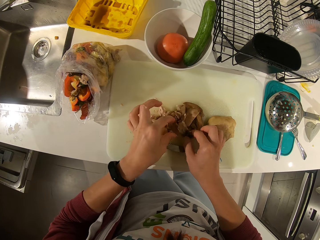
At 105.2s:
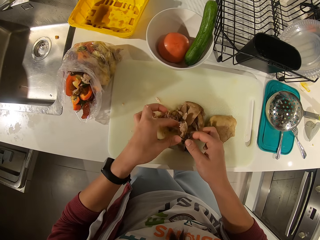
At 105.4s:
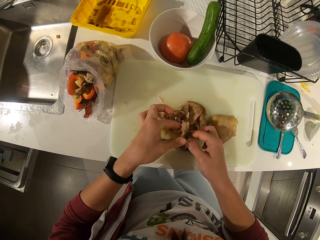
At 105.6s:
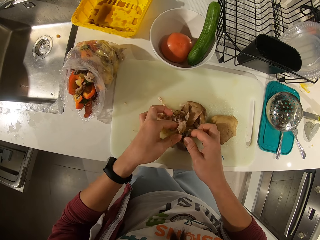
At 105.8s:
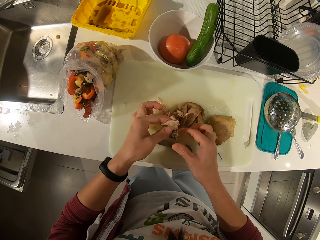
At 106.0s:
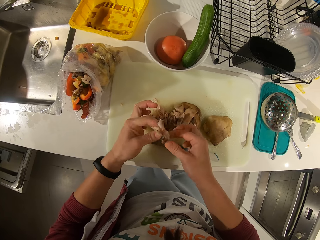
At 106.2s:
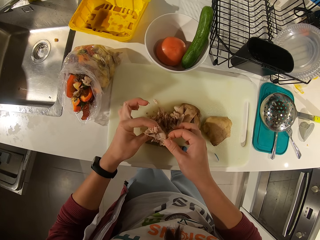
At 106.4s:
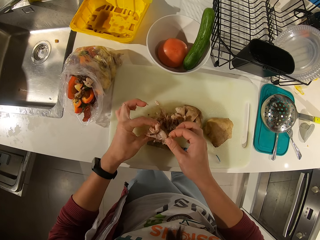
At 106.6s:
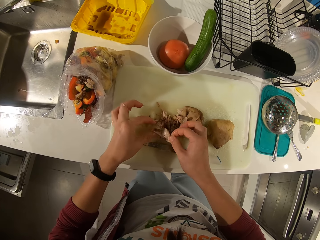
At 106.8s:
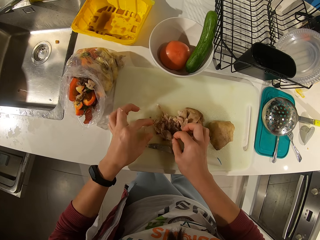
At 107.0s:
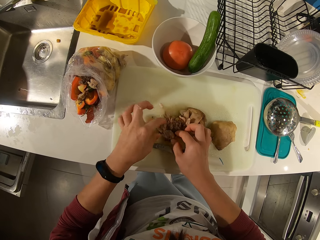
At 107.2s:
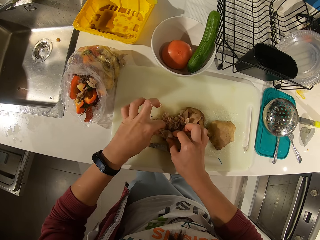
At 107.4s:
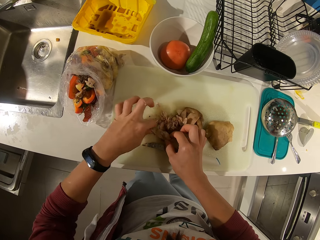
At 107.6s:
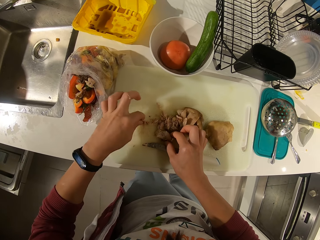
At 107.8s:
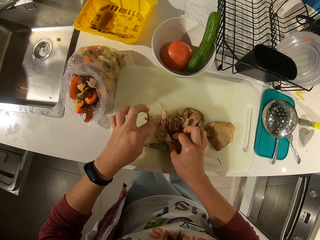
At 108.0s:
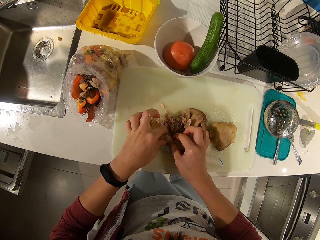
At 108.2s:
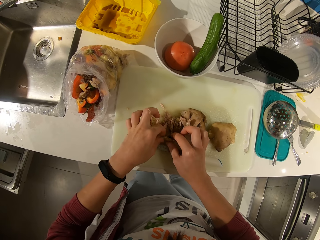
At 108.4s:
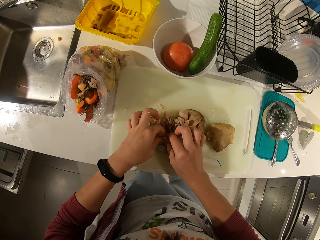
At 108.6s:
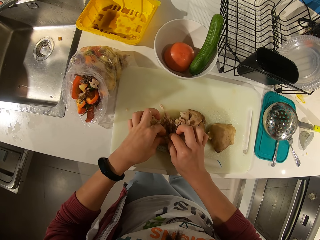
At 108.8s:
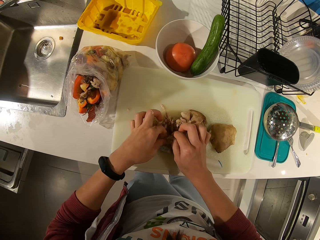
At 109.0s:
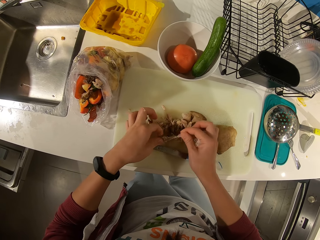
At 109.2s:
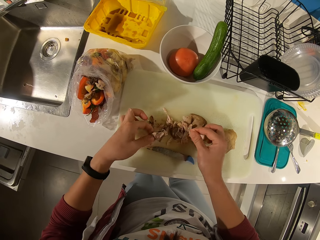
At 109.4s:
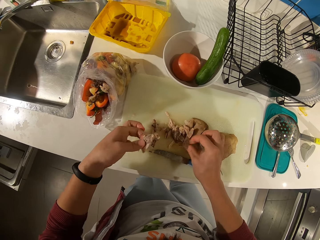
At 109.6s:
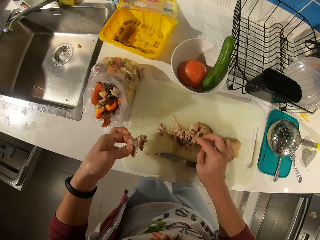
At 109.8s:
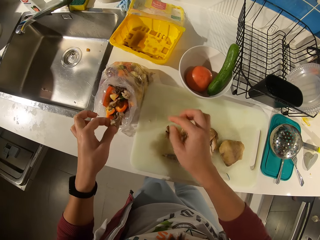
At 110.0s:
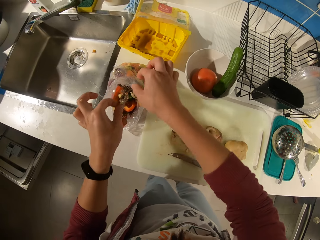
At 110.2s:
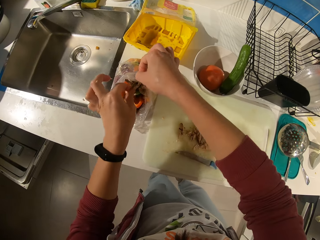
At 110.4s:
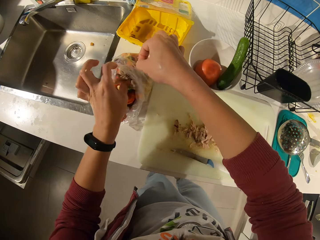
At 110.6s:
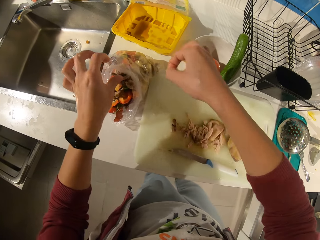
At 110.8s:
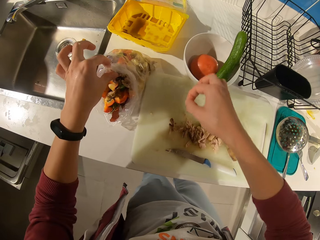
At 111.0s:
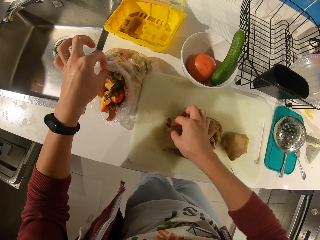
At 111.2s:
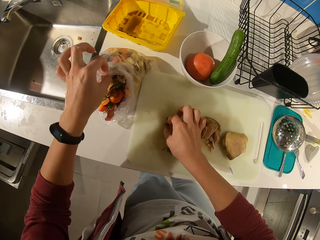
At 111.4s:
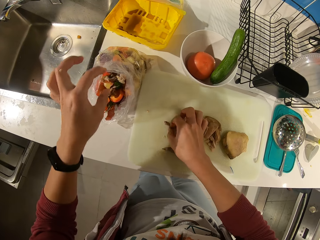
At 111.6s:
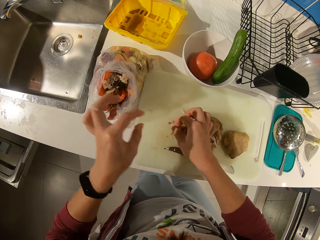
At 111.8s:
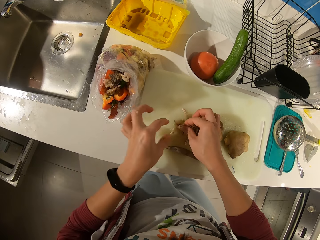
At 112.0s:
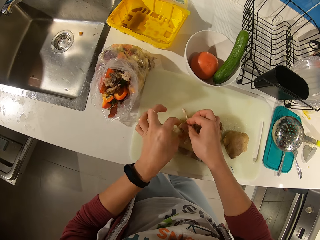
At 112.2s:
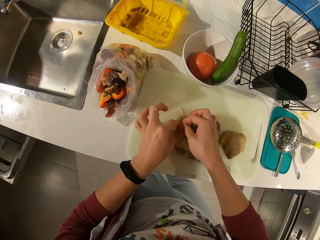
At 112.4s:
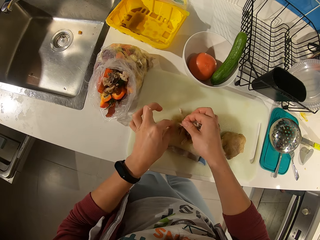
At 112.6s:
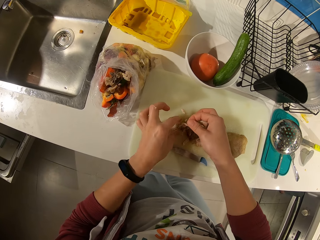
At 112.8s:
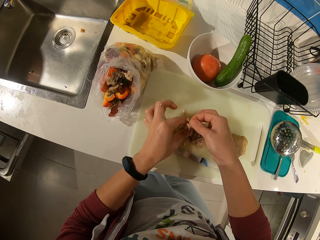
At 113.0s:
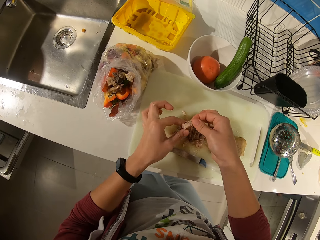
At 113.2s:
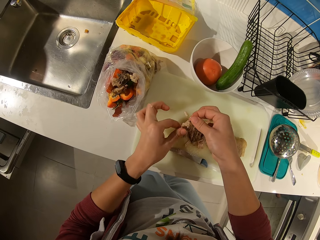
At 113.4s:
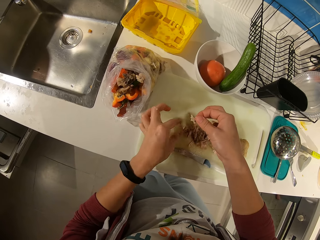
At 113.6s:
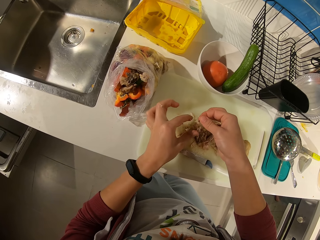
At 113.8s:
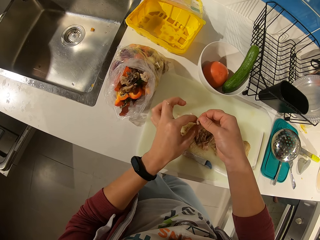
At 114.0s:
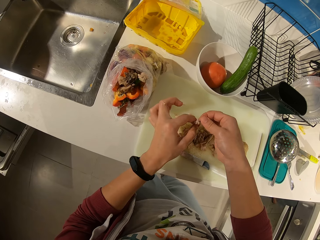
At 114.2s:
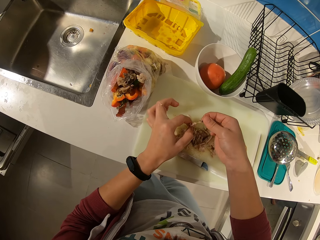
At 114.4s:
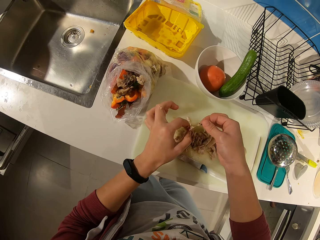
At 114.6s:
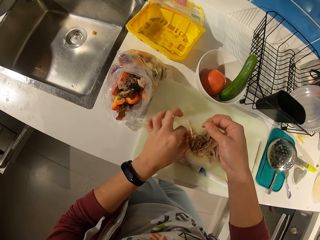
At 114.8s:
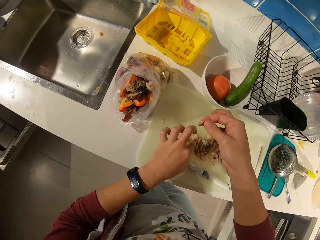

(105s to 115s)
The camera wearer picks up a meat bone or bone piece on the tray. She adjusts the bone piece. She drops the meat bone on the tray. She removes the meat on the bone with her hand. She drops the meat bone in the waste bag. She picks up a meat bone on the tray. She removes the meat on the bone with her hand.

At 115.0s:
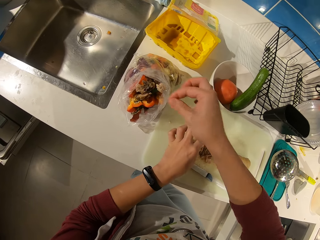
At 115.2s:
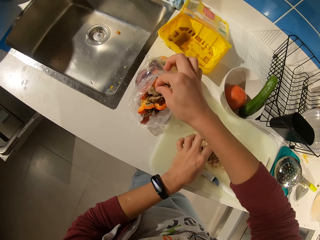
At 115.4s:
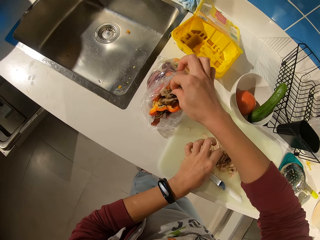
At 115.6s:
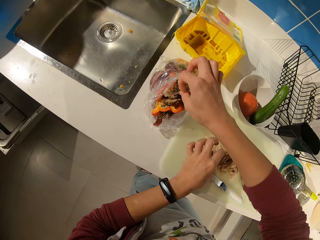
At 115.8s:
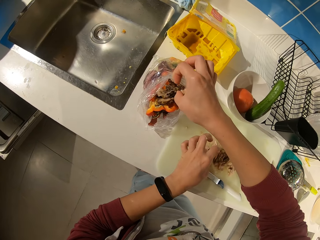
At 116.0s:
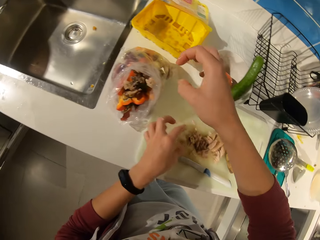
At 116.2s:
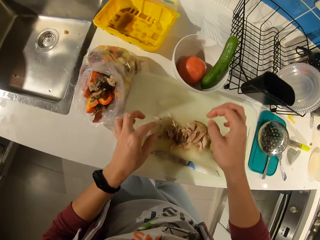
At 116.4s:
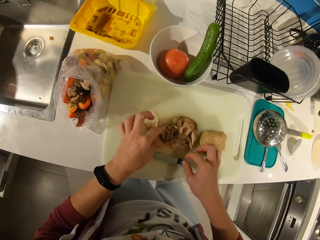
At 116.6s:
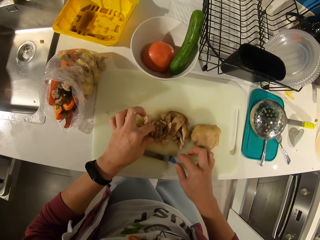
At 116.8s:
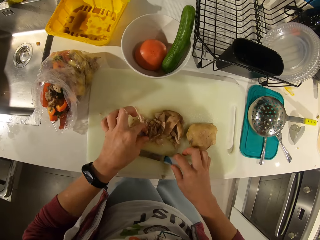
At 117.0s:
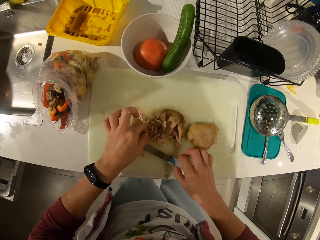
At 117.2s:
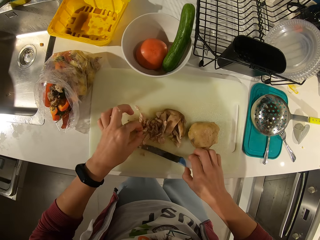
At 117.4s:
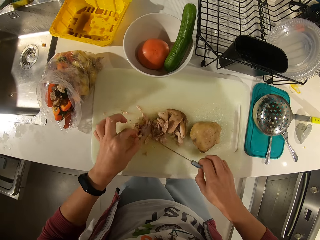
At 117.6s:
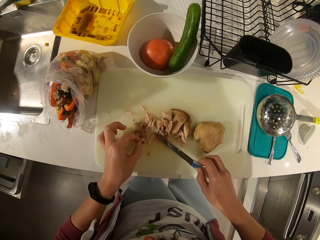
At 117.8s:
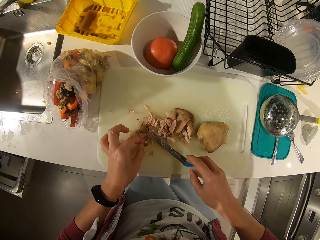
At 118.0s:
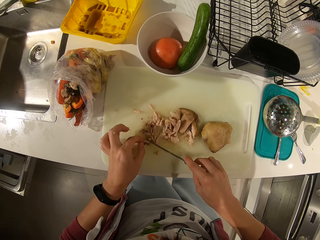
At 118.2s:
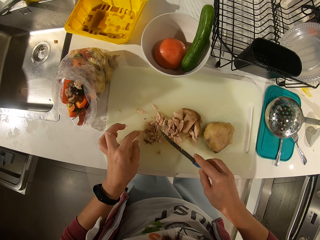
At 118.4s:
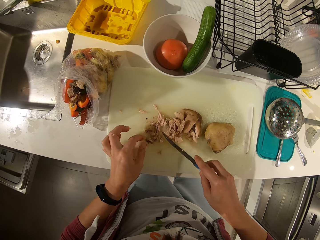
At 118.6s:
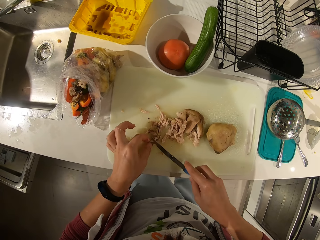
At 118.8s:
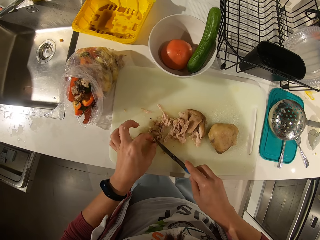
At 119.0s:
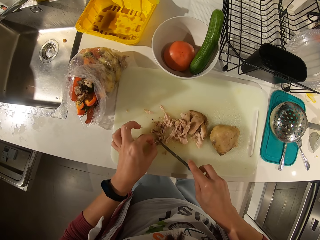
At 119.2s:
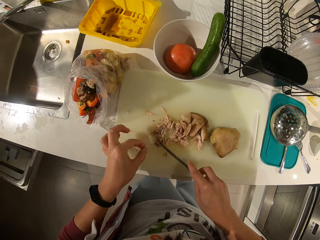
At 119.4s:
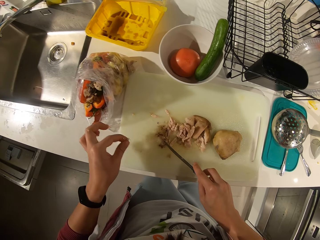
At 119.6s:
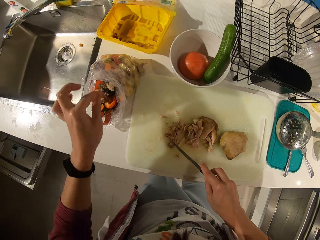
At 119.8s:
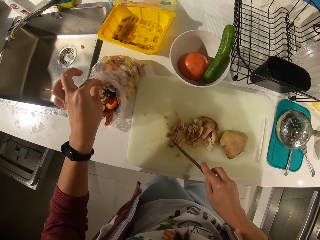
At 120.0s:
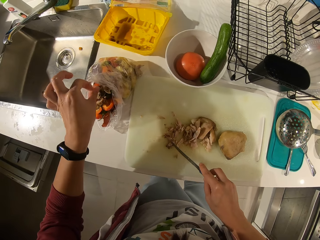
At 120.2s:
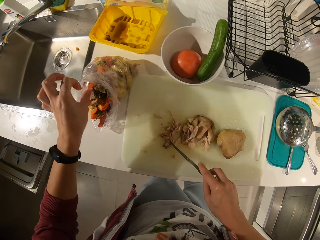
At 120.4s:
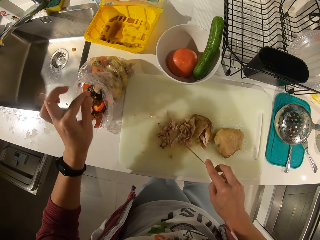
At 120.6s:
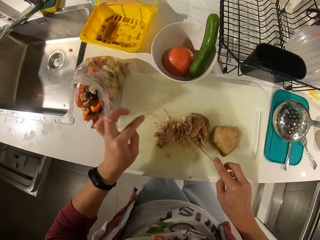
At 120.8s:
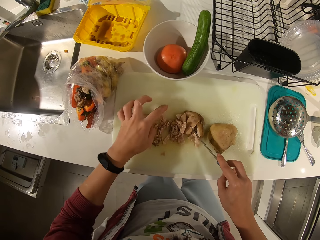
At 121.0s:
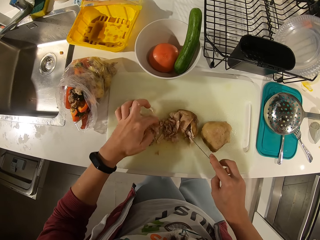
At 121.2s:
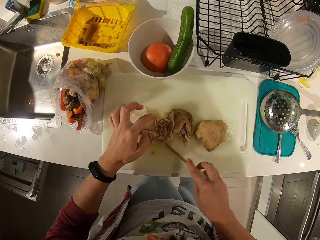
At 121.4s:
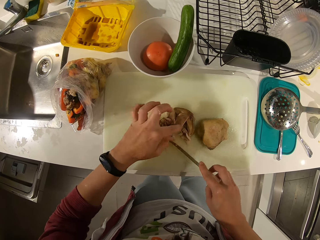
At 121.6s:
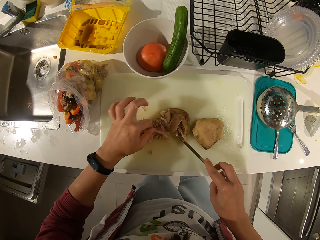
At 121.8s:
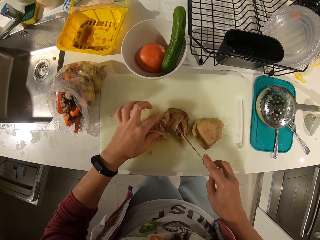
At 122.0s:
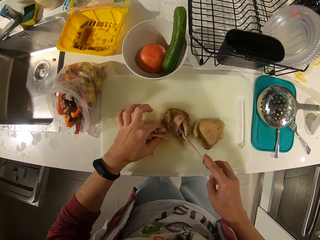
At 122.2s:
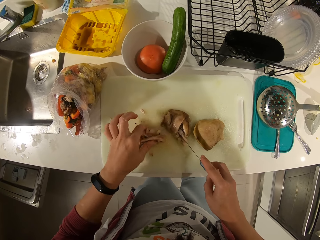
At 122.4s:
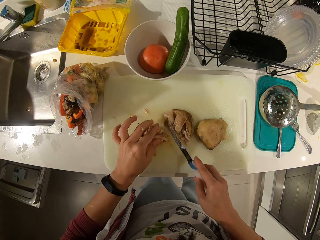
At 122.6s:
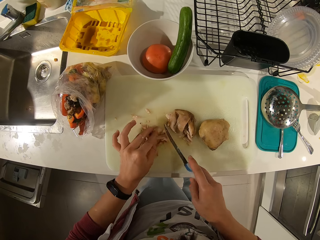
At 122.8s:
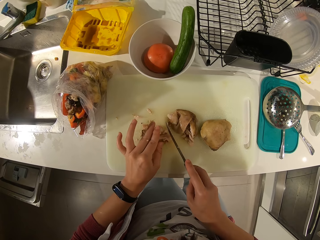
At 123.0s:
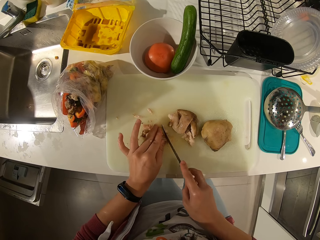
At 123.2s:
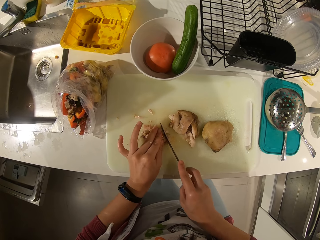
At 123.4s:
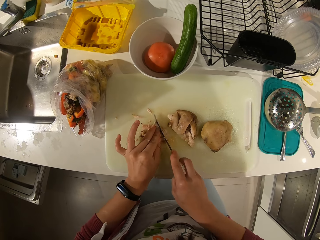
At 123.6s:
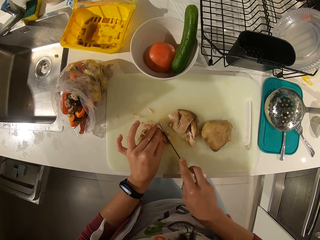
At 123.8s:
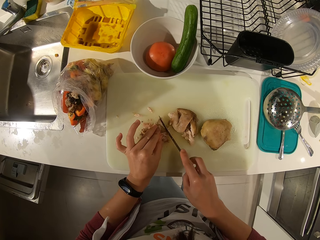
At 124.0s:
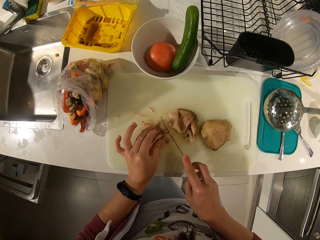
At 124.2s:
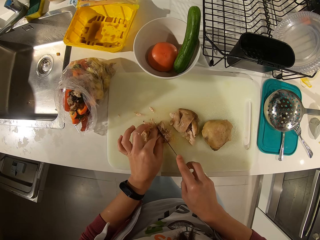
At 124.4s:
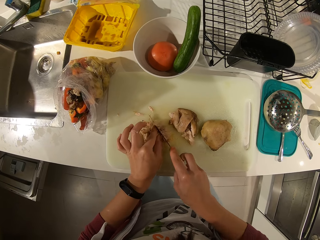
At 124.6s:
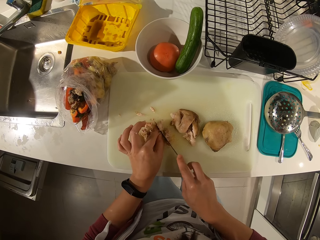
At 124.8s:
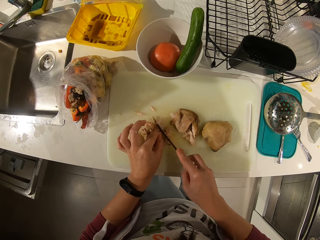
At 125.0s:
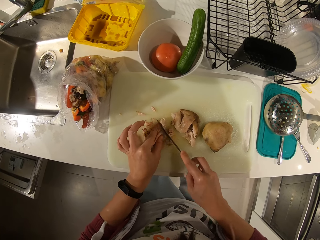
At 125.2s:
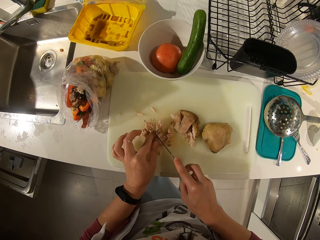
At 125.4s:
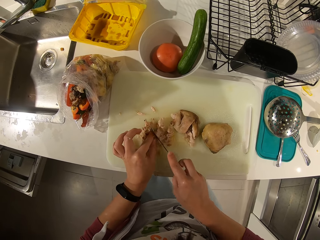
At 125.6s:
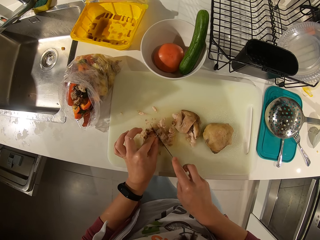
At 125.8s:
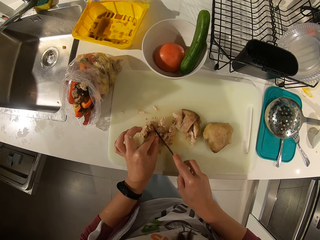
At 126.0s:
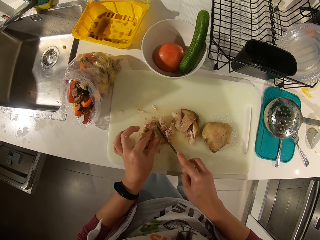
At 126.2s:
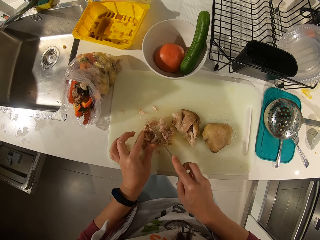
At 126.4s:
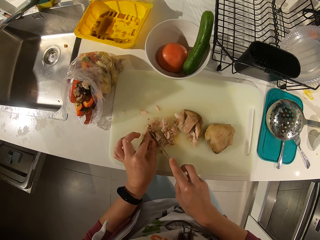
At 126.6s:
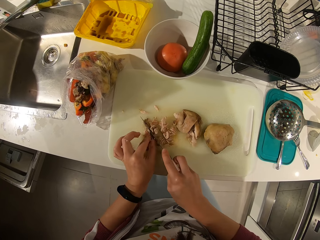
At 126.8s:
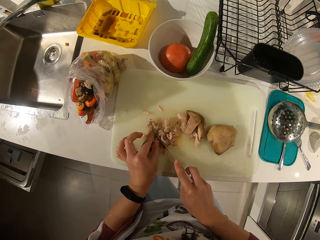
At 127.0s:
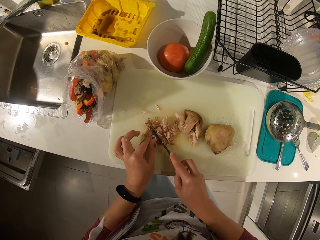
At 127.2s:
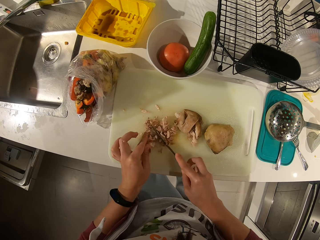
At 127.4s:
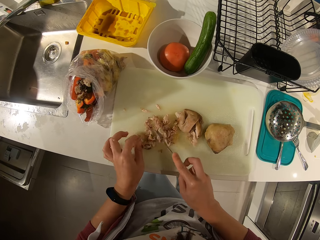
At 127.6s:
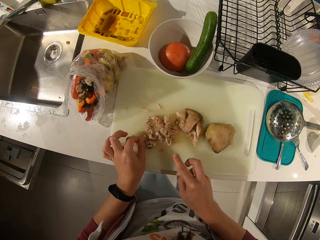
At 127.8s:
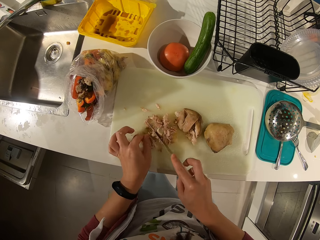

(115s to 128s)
The camera wearer drops the meat bone in the waste bag. She picks up the knife on the tray. She detaches a meat piece using the knife on the chopping board. She picks up a bone on the tray. She removes the bone from the meat with her left hand. She drops the meat bone in the waste bag. She adjusts meat pieces on the chopping board. She gathers the meats with her left hand. She cuts the meat pieces with the knife on the chopping board.
